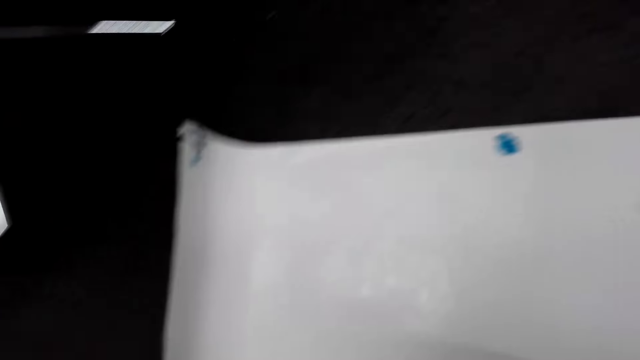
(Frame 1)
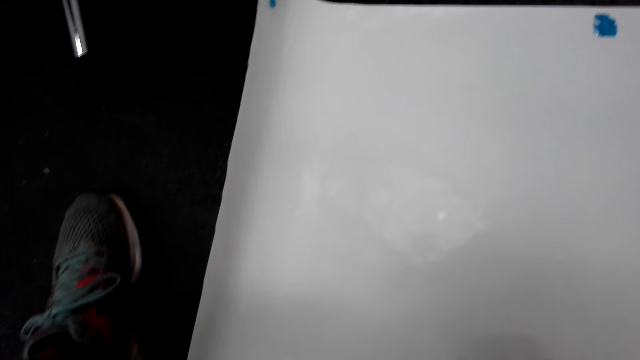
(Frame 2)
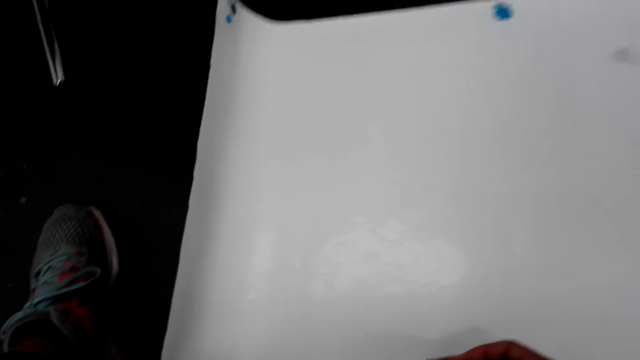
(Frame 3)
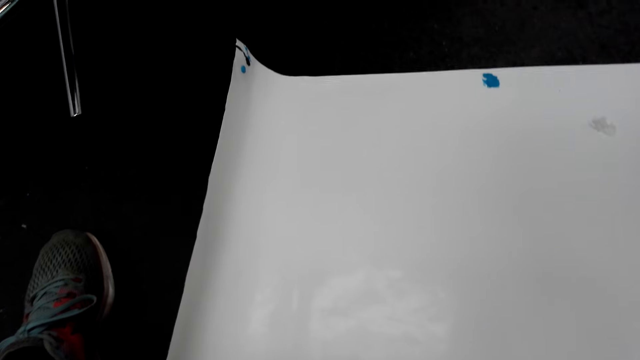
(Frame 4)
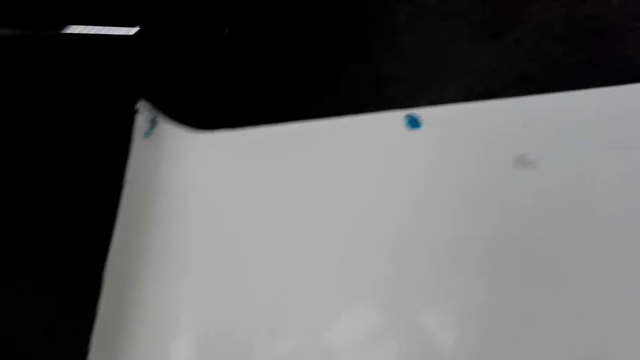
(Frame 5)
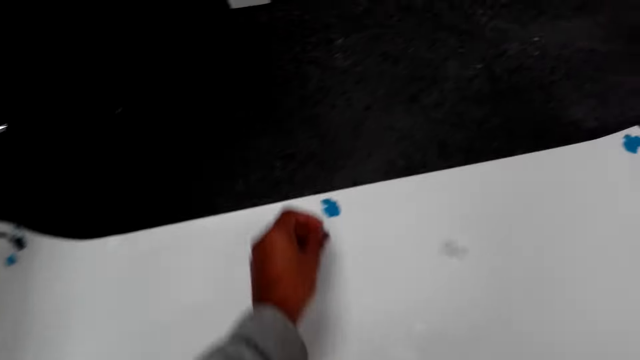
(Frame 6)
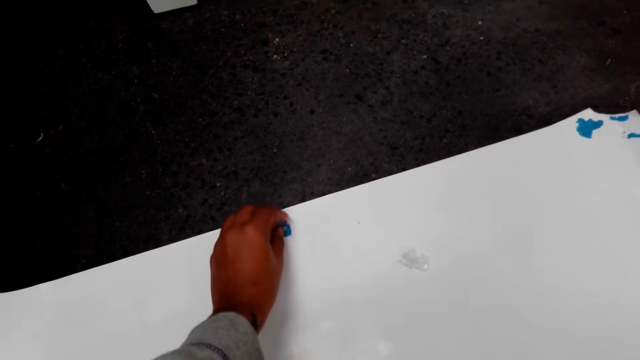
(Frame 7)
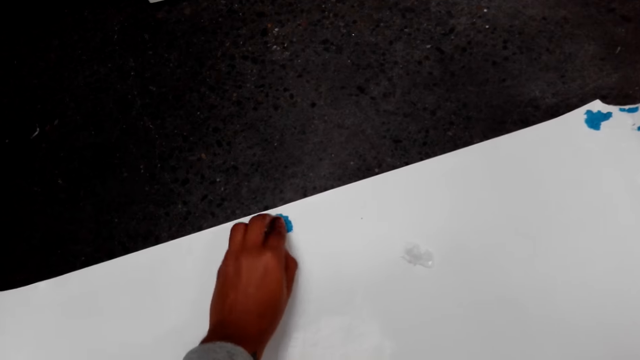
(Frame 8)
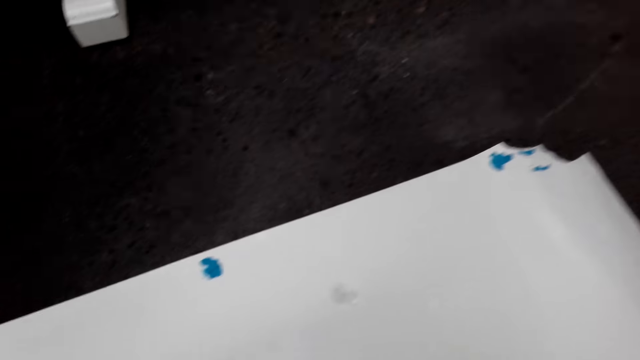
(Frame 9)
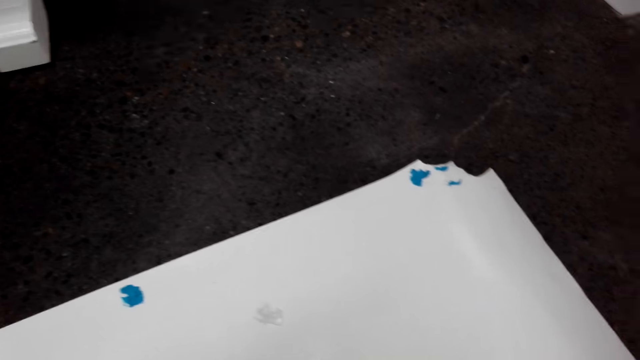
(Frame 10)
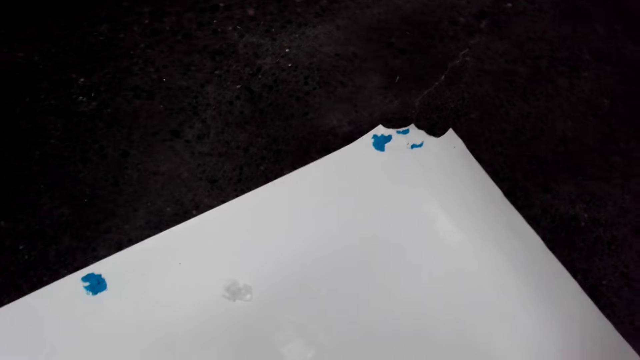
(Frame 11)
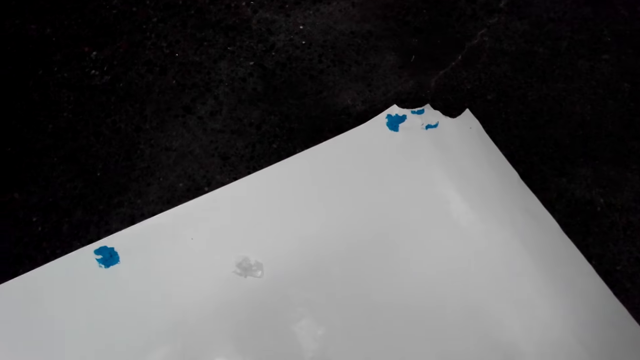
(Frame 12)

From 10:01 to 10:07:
The camera wearer sticks clay glue on the poster or chart. They turn around the room and look around the chart.

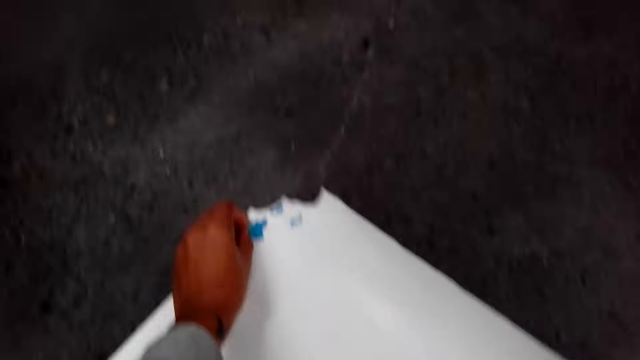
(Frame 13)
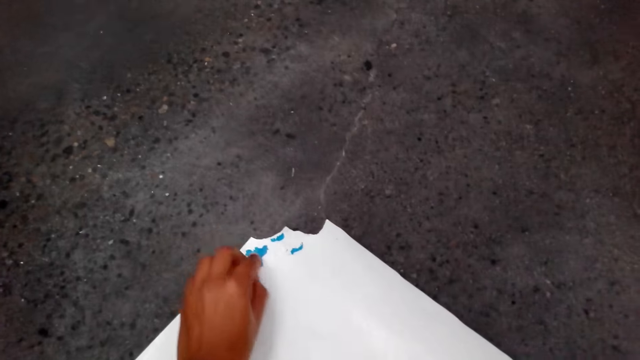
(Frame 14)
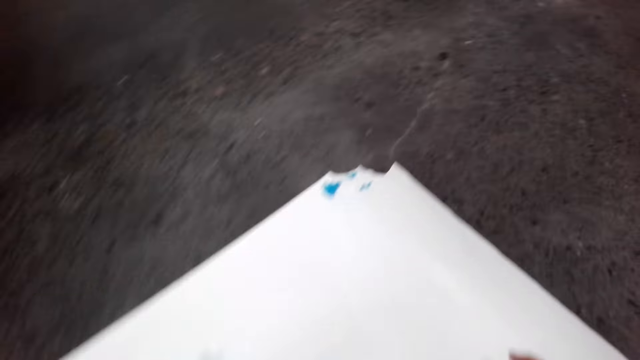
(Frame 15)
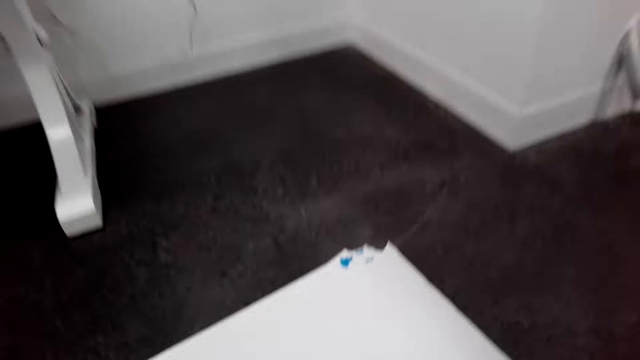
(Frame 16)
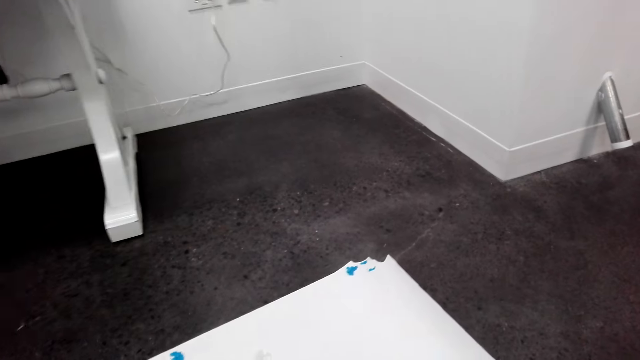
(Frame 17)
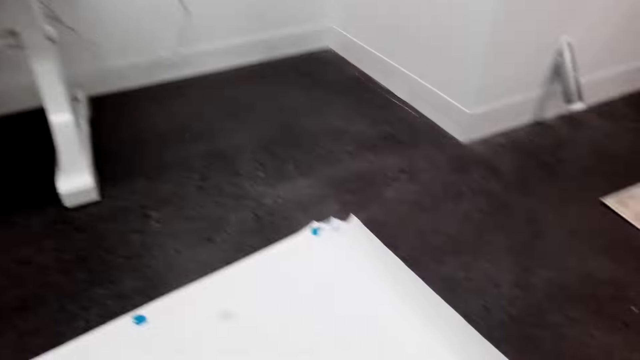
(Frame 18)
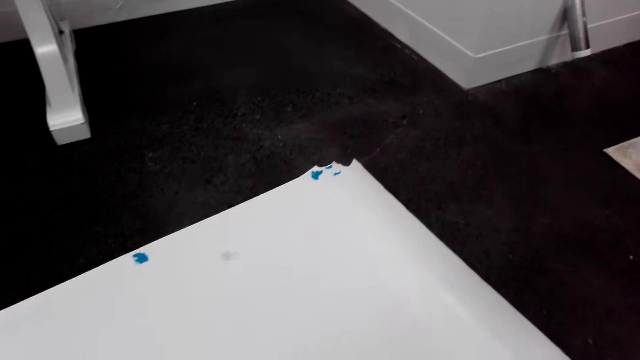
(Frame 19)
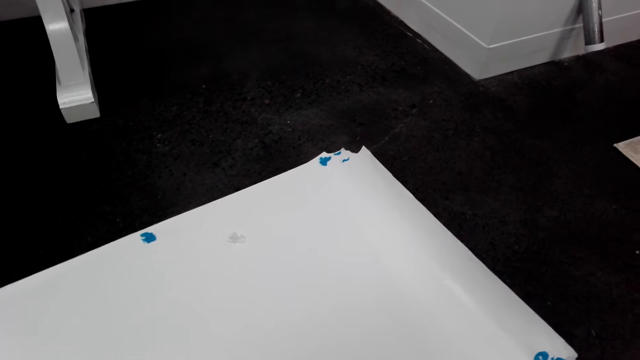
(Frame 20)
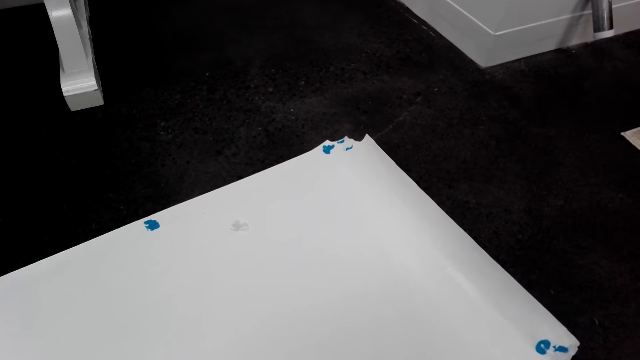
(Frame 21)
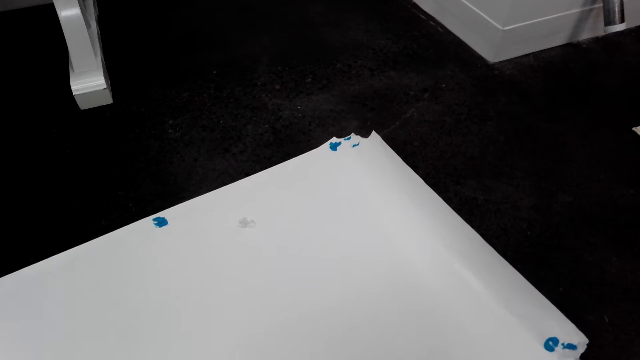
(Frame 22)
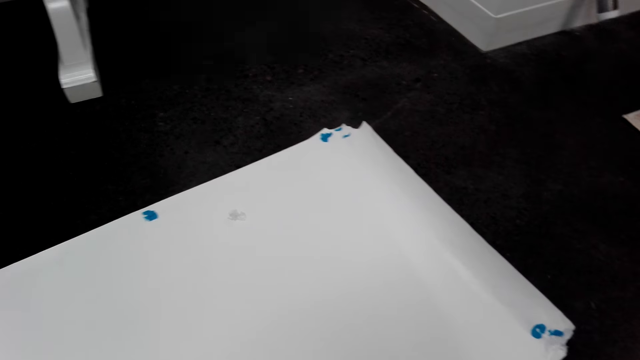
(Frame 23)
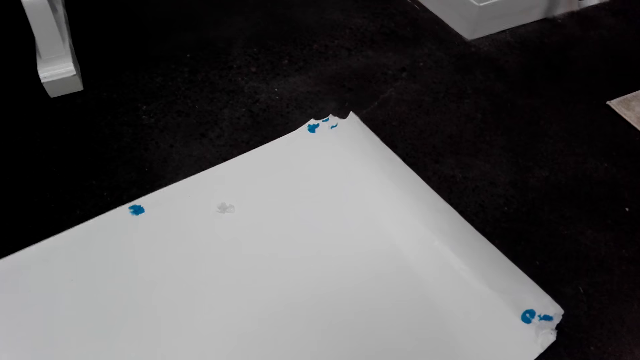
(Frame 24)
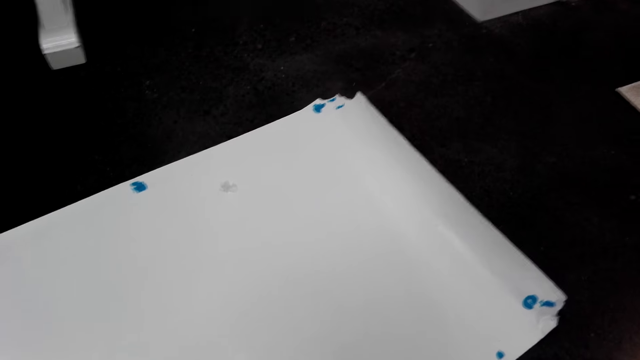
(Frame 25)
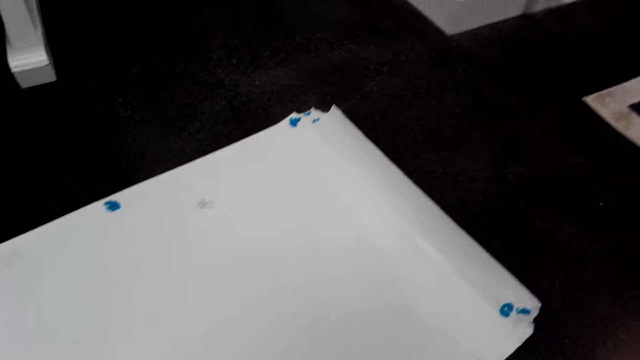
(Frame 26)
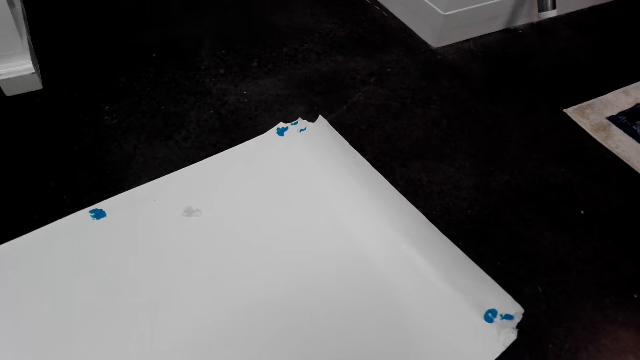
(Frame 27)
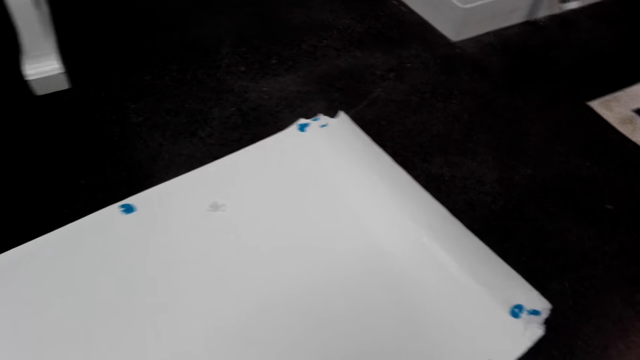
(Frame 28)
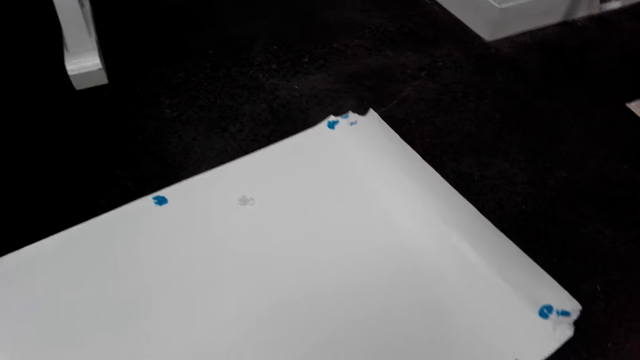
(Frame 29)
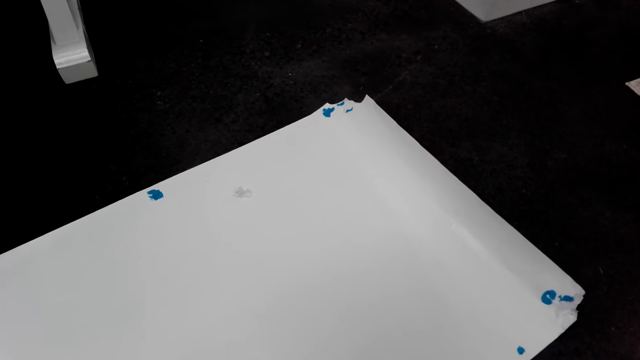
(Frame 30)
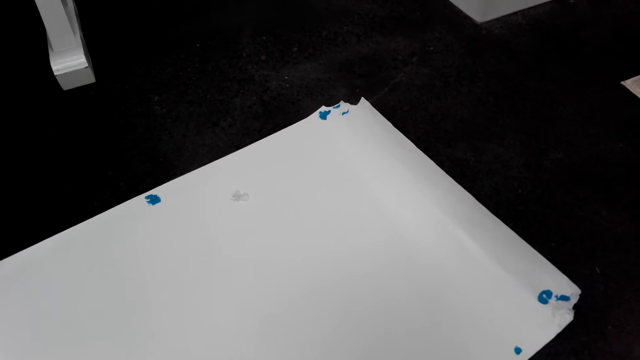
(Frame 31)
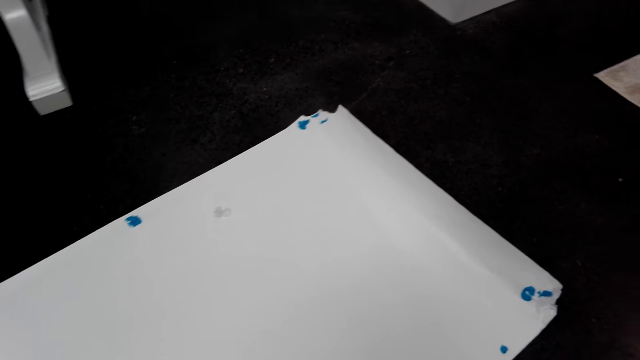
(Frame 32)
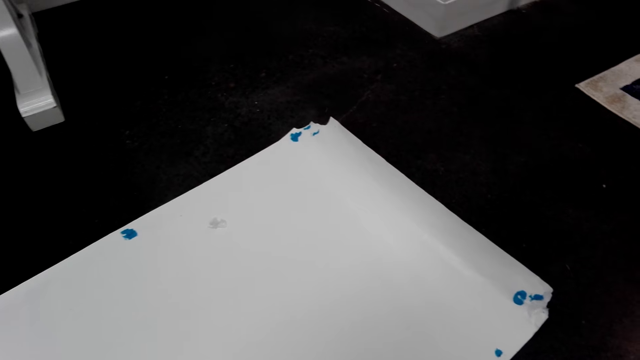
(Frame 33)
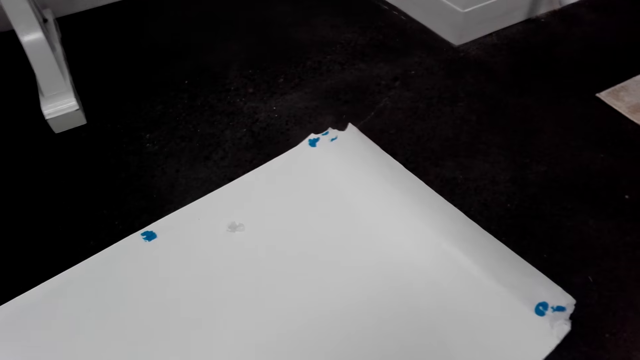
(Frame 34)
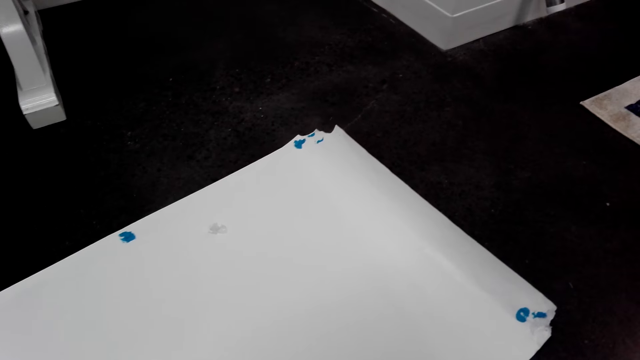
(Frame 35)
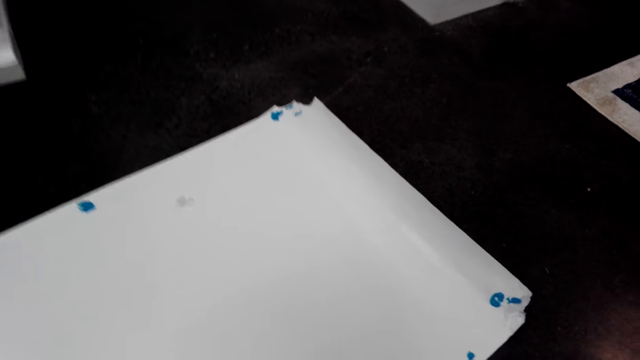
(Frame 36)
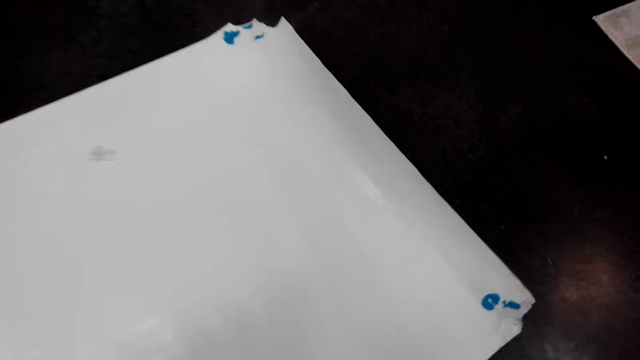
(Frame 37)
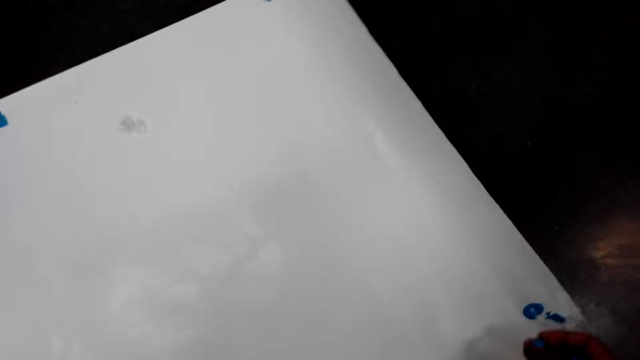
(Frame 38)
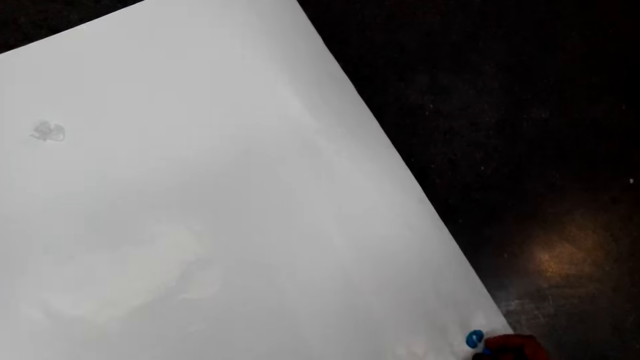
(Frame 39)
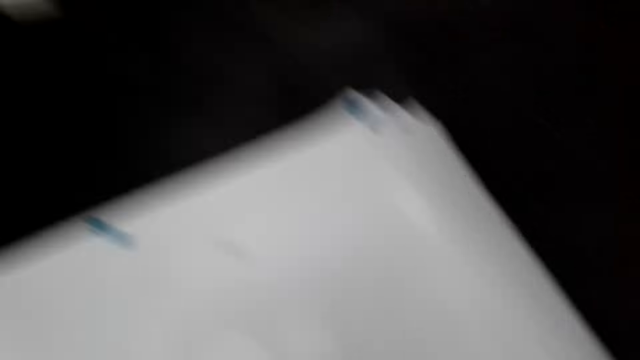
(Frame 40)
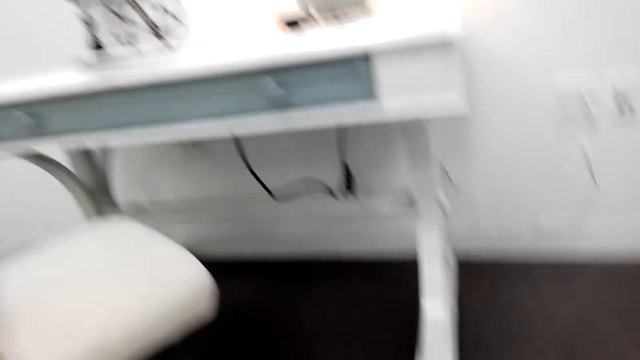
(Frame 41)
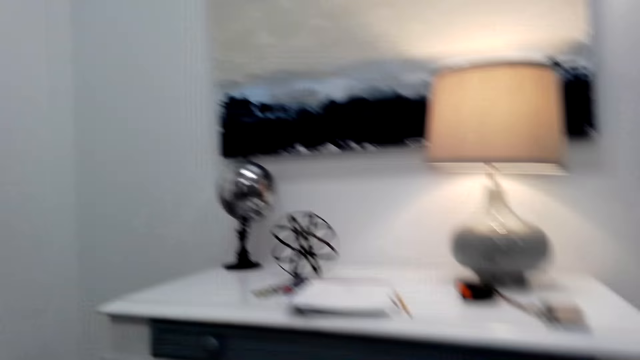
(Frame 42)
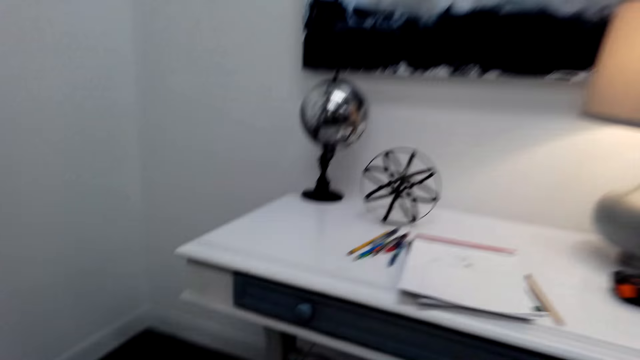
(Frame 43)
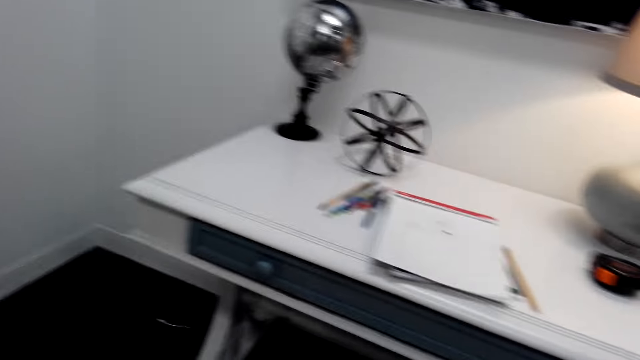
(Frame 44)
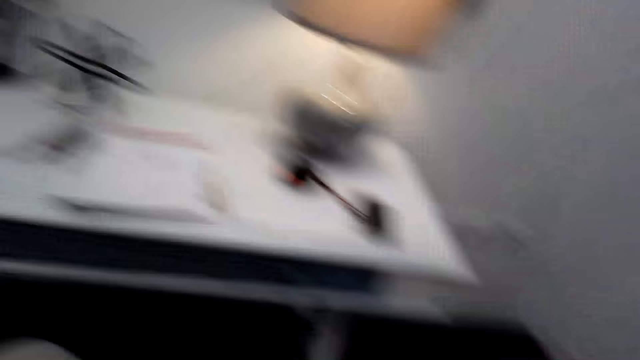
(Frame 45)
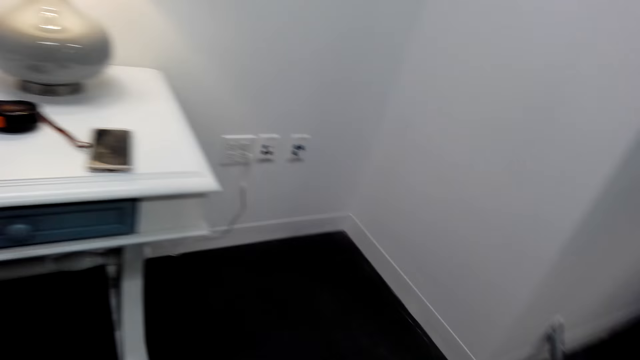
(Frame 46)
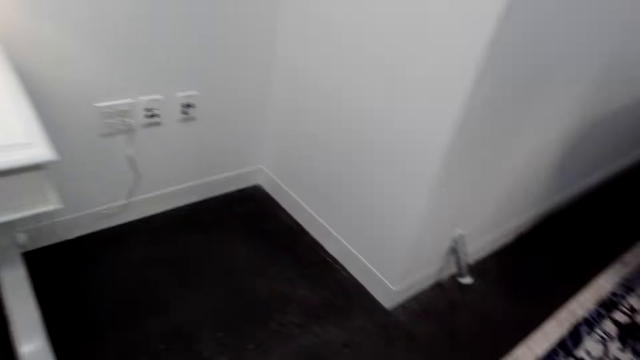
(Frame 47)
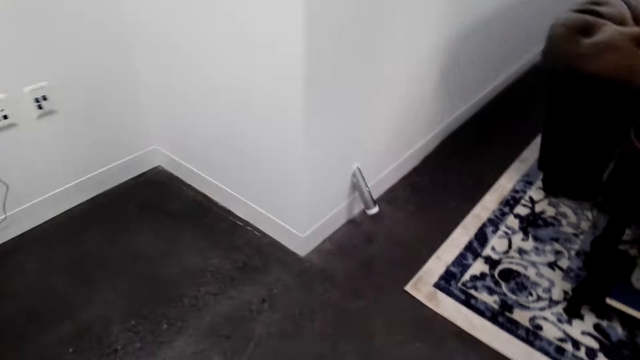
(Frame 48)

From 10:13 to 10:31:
The camera wearer sticks clay glue on the poster or chart. They turn around the room and look around the chart. They apply glue on the chart and look around the table.
